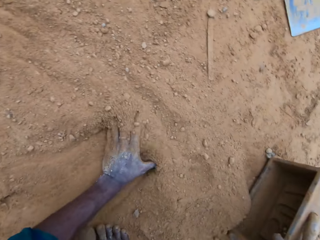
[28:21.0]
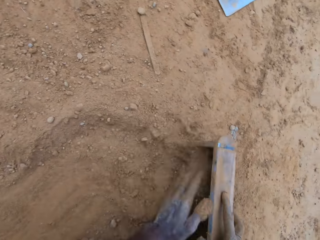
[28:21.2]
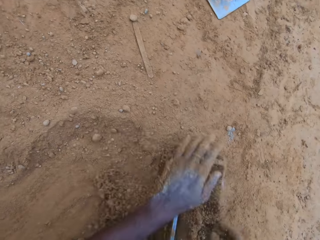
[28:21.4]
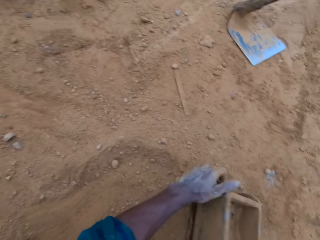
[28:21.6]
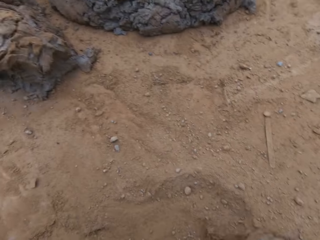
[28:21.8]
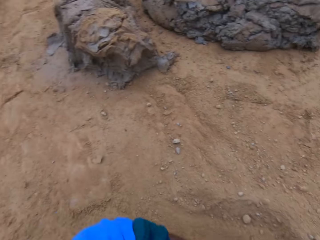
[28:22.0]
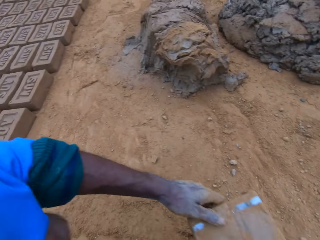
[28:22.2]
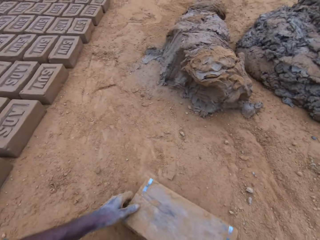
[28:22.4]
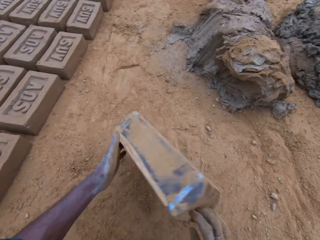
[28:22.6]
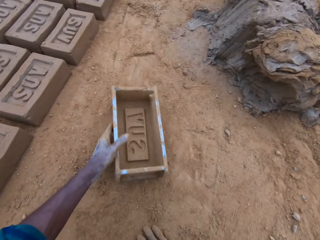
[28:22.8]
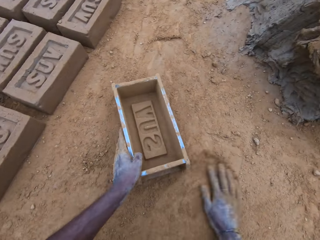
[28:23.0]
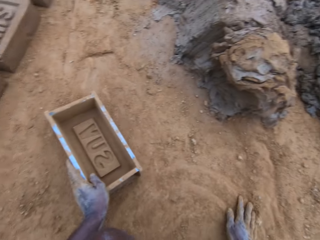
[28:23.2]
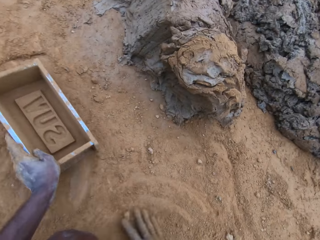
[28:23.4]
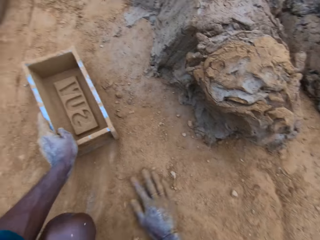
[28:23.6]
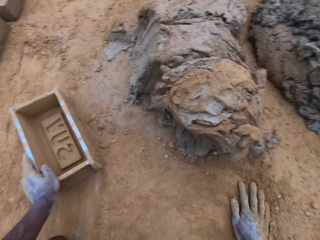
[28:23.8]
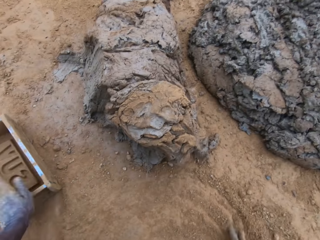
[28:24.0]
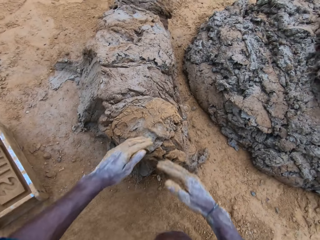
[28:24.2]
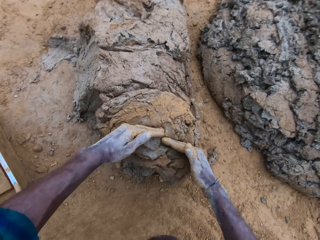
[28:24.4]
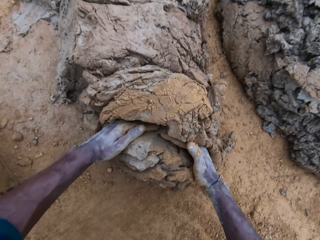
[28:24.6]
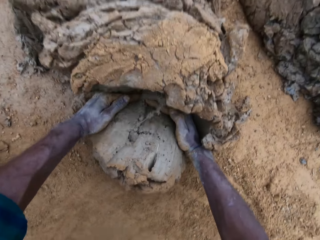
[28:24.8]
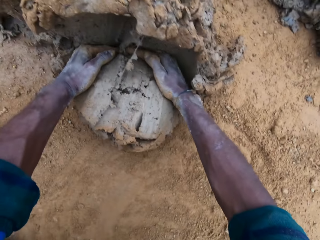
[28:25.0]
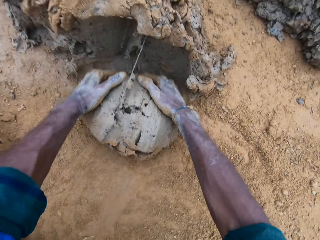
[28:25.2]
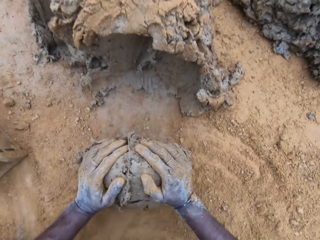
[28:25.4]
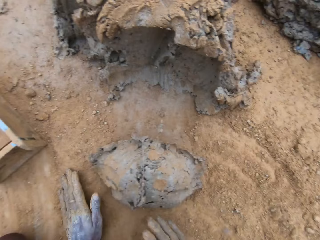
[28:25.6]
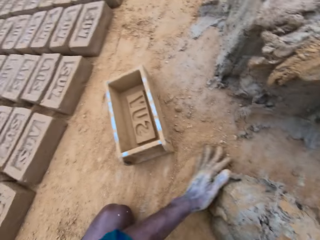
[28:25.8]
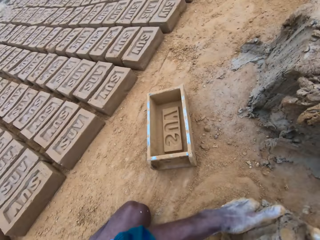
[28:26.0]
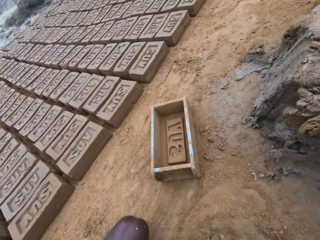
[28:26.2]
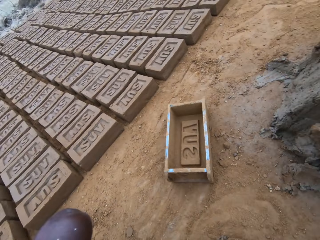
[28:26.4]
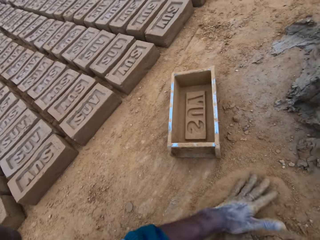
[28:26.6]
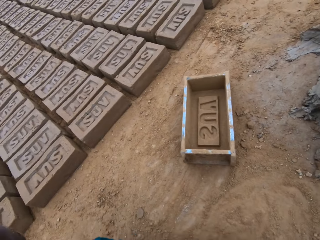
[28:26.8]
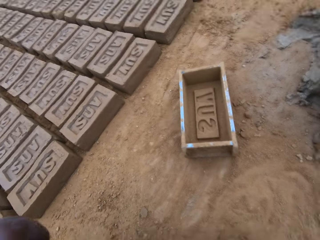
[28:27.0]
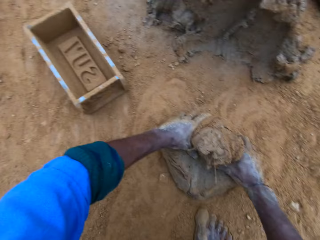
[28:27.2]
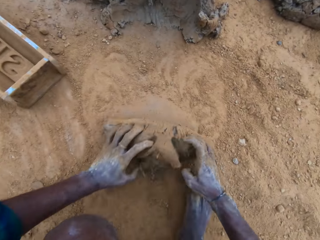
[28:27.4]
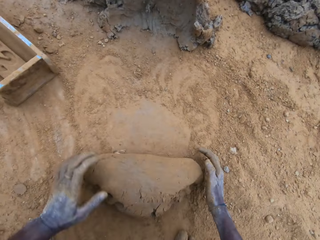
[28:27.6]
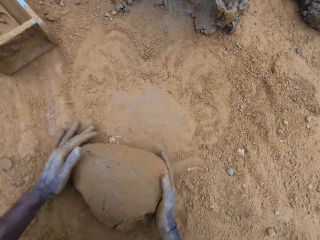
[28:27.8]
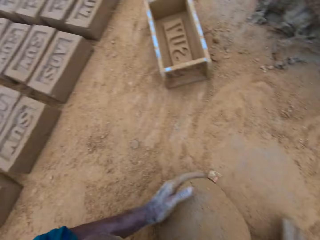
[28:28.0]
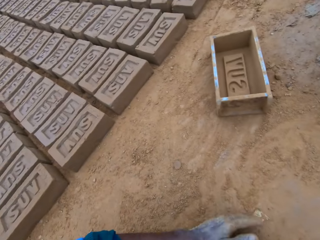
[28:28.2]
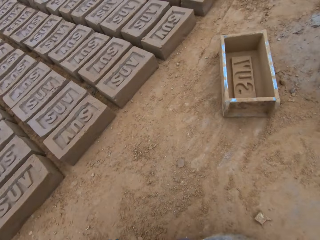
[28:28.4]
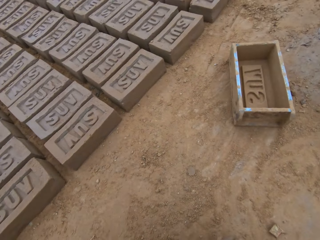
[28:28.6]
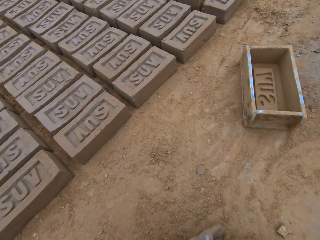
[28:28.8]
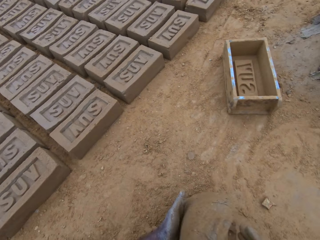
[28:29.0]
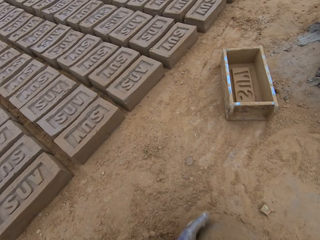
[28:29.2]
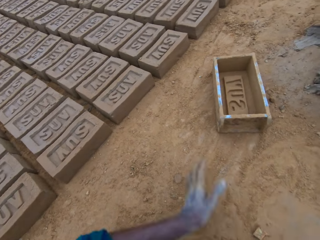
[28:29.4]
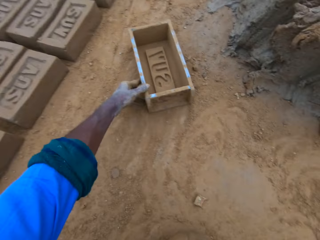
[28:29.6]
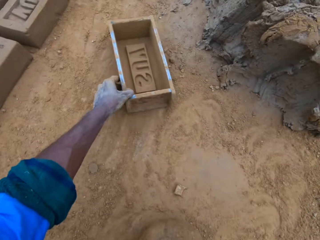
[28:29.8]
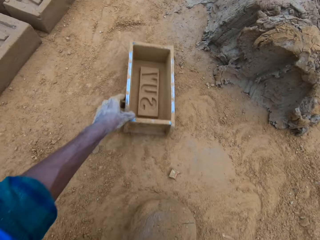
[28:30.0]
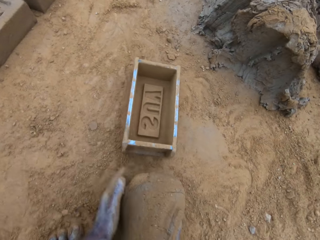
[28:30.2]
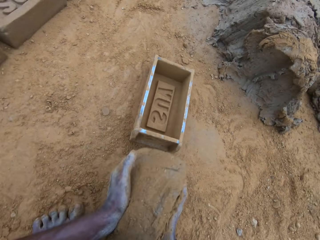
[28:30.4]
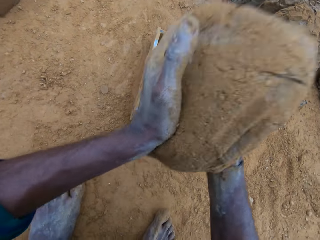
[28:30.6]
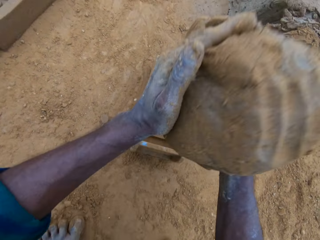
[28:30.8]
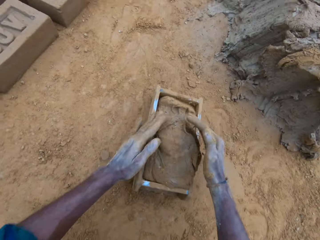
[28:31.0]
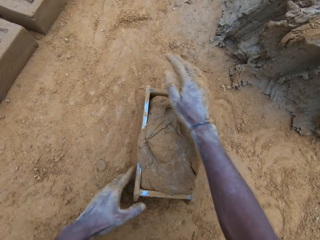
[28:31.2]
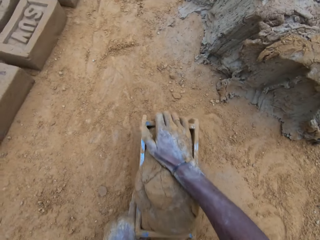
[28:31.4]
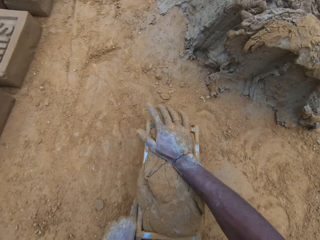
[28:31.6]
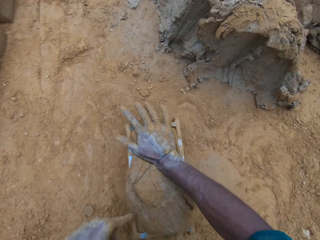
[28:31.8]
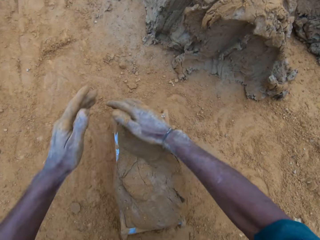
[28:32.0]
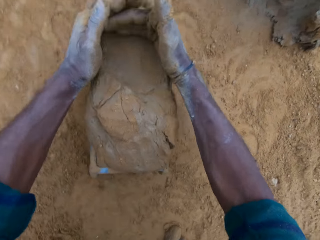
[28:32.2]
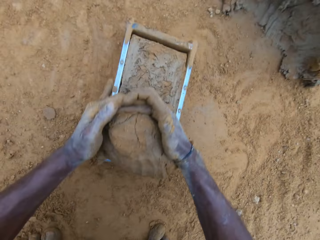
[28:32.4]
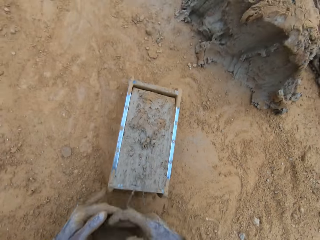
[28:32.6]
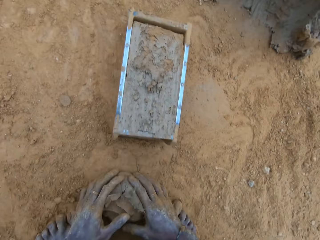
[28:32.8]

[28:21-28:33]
The camera wearer walks towards the mud. He puts soil in the brick mould. He pours sand on the mortar. He pours the soil from the brick mould. He places the brick mould on the ground. He cuts the mortar with his hand. He rubs his hands with the soil on the ground. He scoops the mud. He rubs the mud with the soil. He mixes the mortar with the sand on the ground. He adjusts the block mold. He drags the brick mould on the ground. He puts the mud in the brick mould. He scoops the excess mud from the brick mould. He cuts the mortar with his hand.

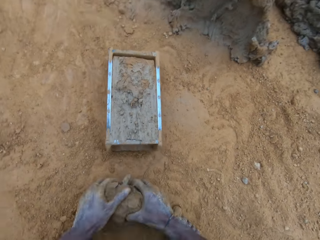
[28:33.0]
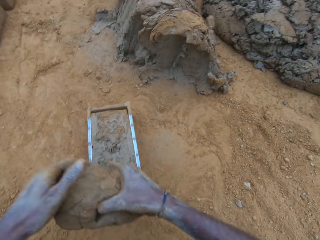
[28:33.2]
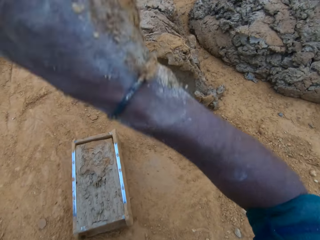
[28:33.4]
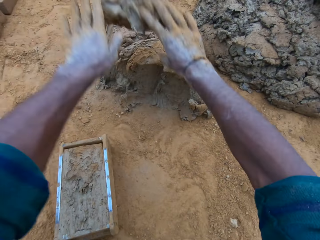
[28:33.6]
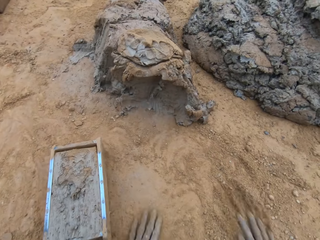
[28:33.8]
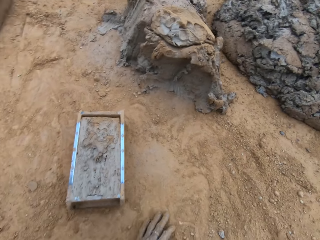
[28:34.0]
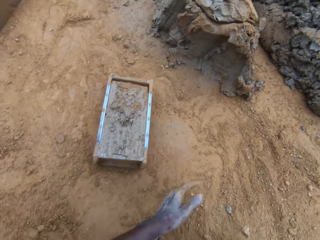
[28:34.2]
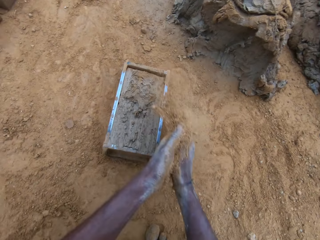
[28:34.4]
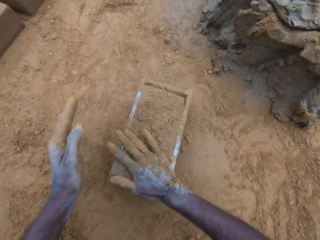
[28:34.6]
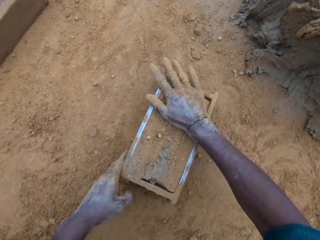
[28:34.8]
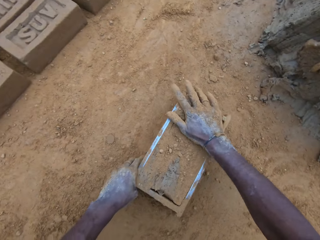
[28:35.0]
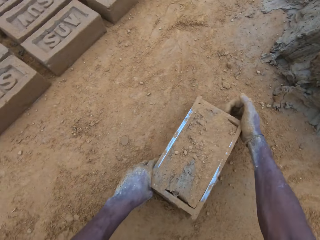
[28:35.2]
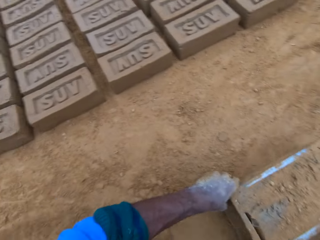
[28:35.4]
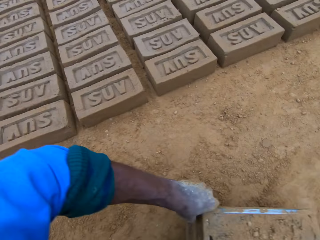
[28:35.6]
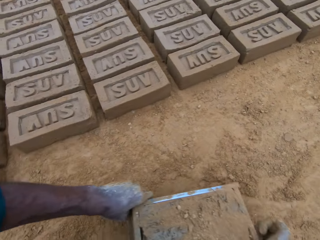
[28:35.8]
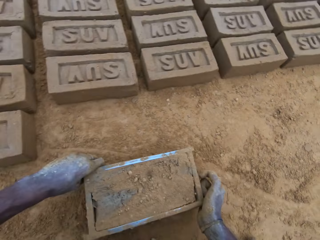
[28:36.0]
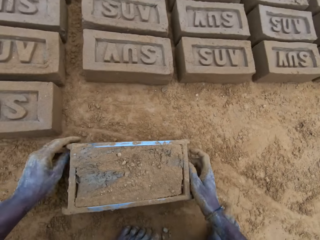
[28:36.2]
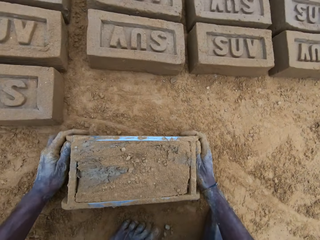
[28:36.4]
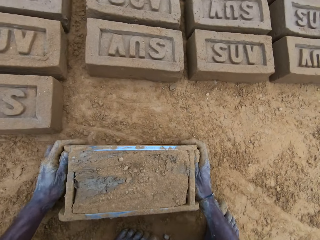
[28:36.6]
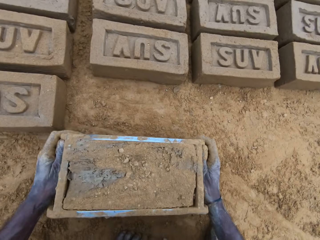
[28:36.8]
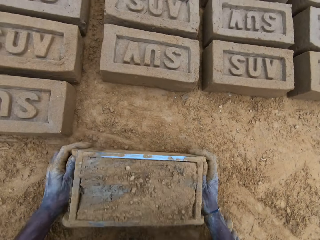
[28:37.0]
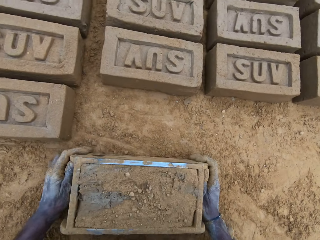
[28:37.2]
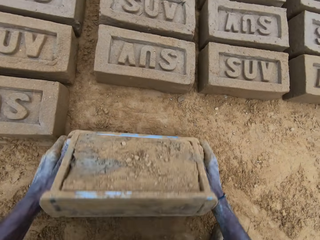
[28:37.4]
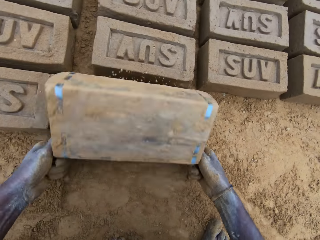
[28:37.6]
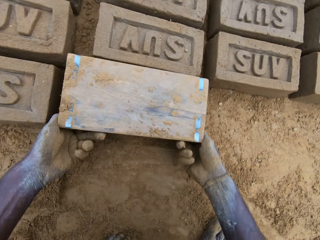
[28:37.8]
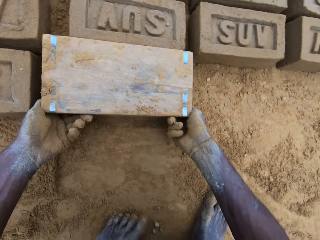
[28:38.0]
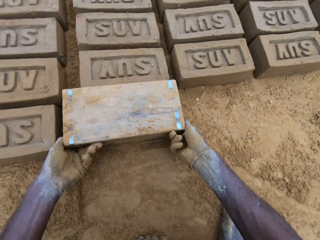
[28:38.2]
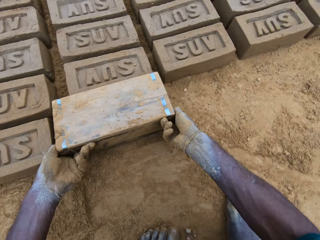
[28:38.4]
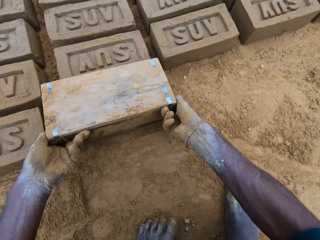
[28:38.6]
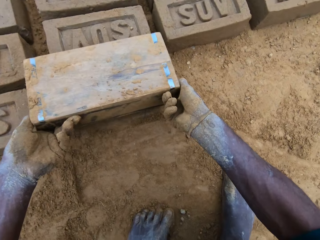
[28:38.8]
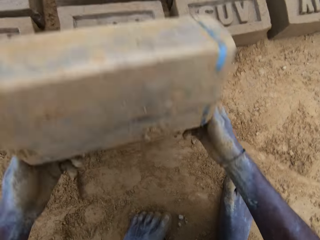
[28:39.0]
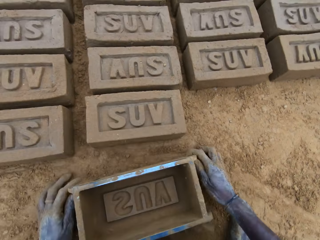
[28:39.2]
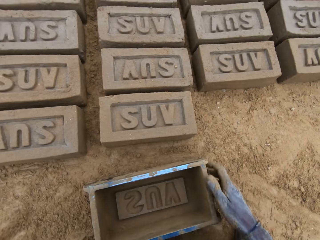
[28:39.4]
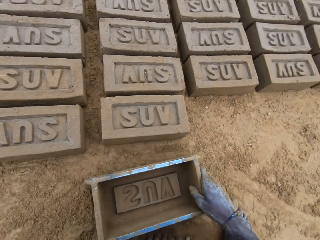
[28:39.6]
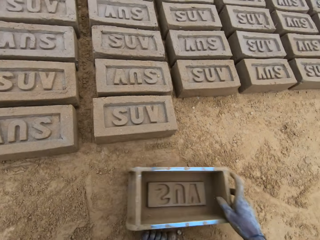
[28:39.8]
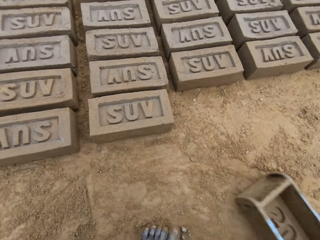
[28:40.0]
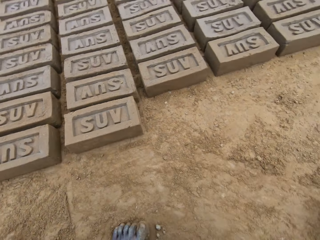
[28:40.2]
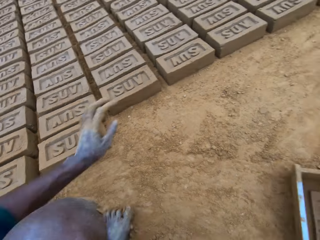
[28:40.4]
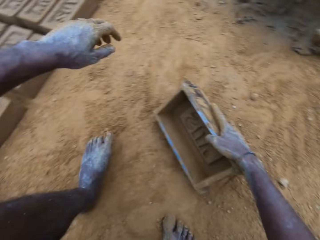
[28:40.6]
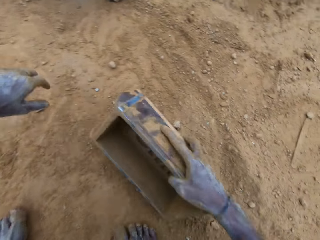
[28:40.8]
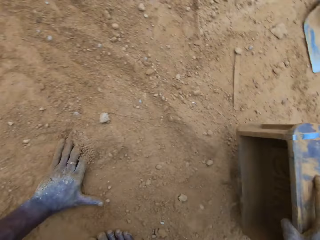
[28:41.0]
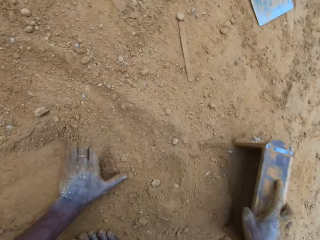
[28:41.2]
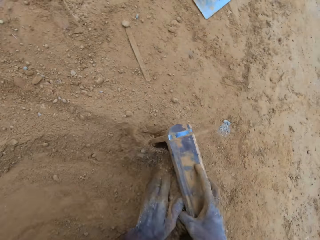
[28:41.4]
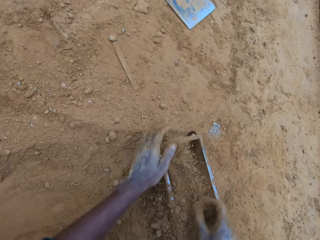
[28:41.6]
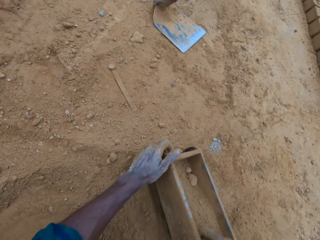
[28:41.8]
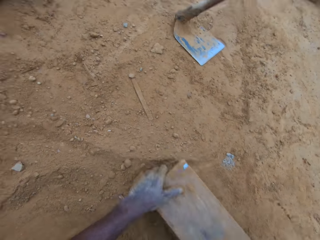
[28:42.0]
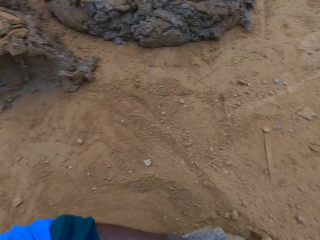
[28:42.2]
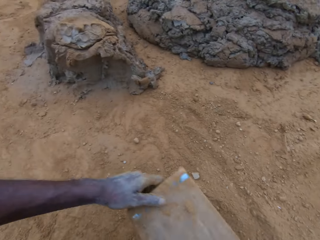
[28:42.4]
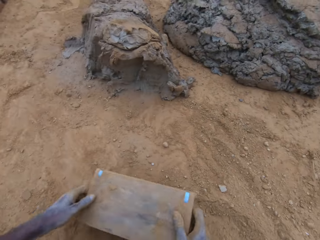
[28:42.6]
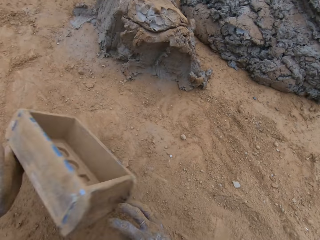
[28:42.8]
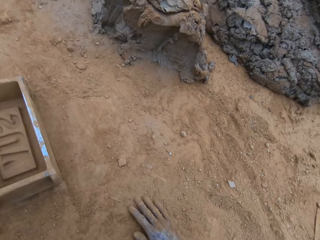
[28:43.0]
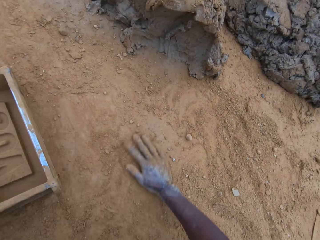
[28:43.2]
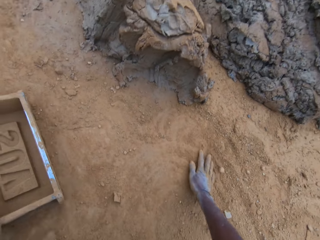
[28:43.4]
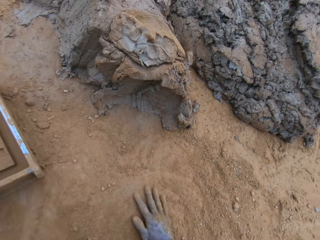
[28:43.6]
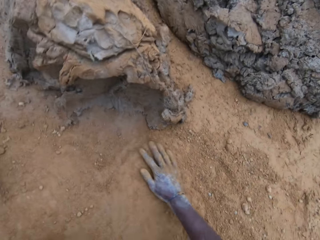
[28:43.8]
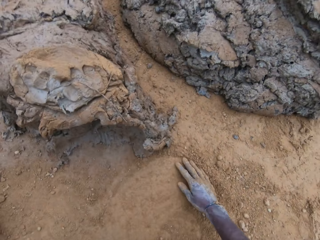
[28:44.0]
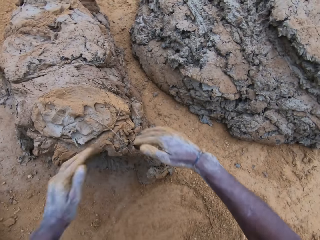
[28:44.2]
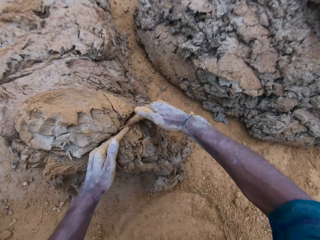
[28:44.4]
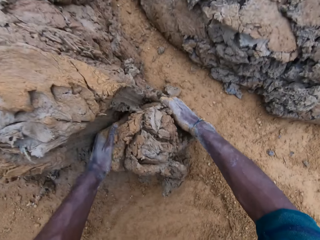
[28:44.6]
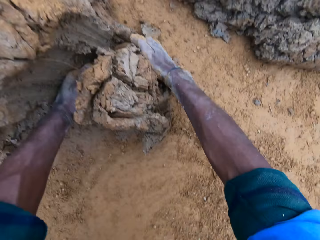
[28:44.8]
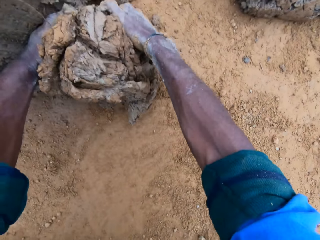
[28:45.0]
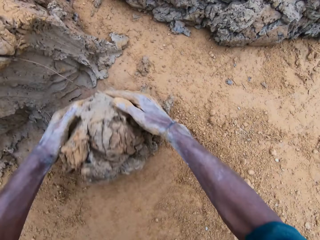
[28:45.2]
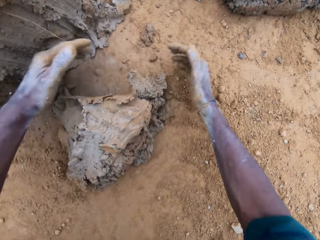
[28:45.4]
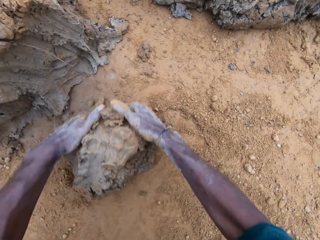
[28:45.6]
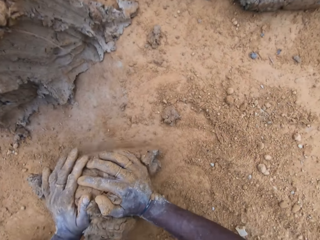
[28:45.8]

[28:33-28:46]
The camera wearer rubs the scooped mud with soil. He throws the mud on the other mud. He scoops the soil. He rubs sand in his hand. He pours the soil in the brick mould. He holds the brick mould. He turns the block mold upside down. He pours the mud on the ground. He places the brick mould on the ground. He walks in the ground. He puts the mortar into the block mold. He puts the soil in the brick mould. He pours the soil from the brick mould. He rubs his hands with the soil on the ground. He scoops the mud. He cuts the mortar with his hand. He rubs the mud with the soil.
